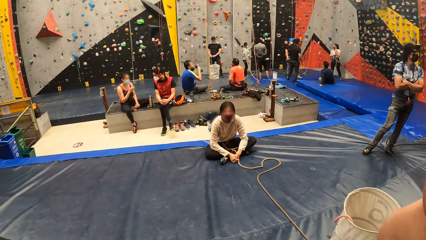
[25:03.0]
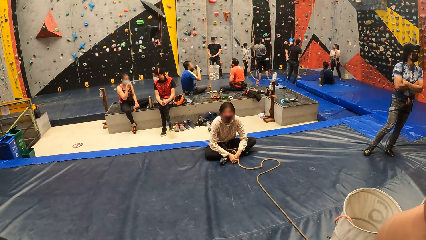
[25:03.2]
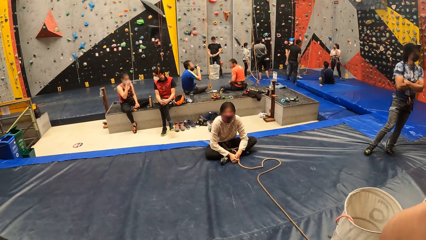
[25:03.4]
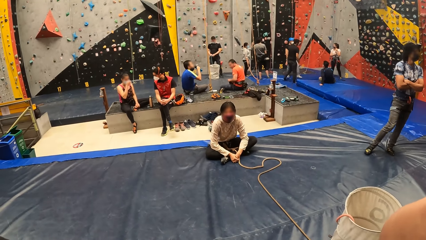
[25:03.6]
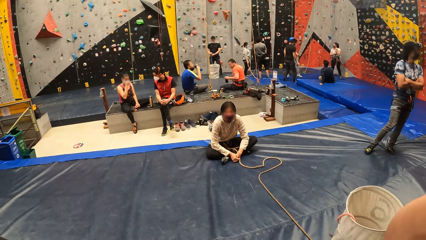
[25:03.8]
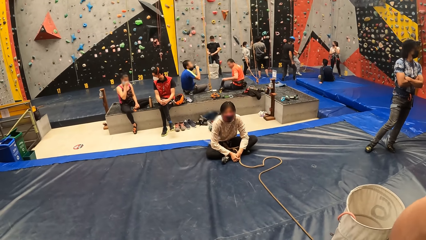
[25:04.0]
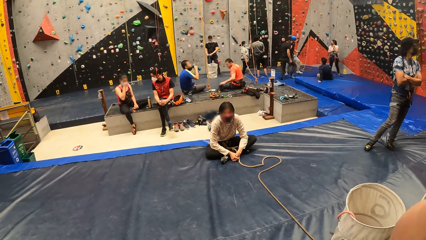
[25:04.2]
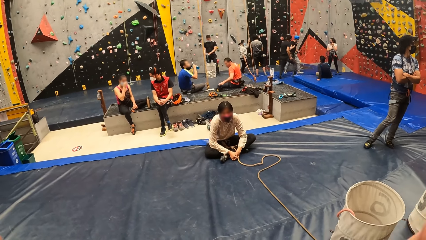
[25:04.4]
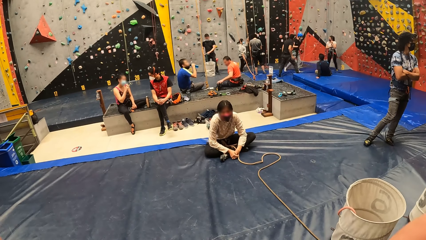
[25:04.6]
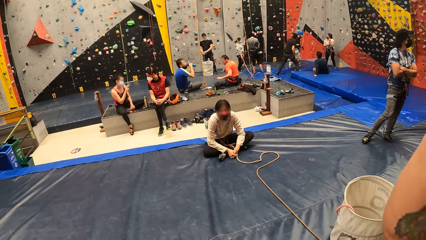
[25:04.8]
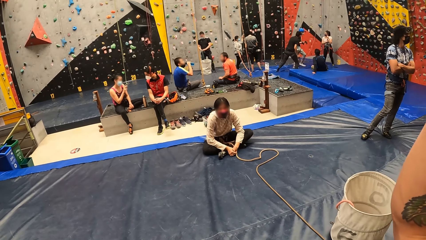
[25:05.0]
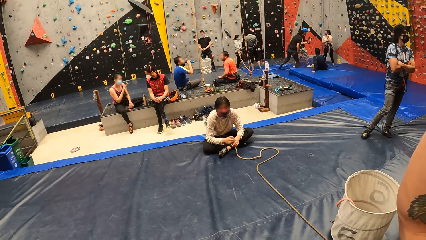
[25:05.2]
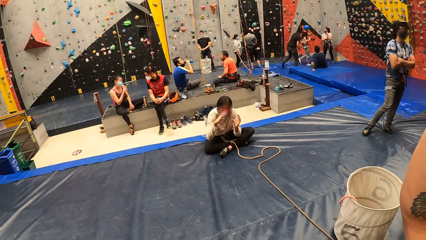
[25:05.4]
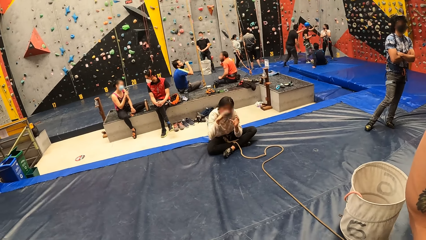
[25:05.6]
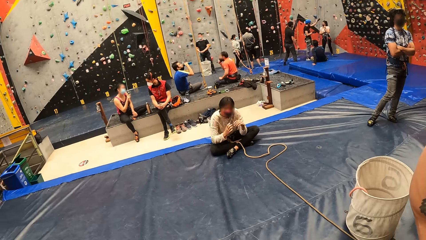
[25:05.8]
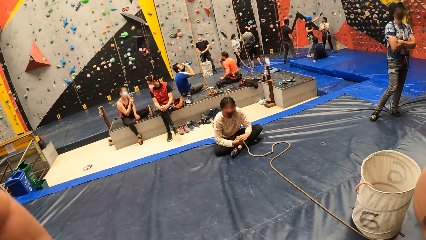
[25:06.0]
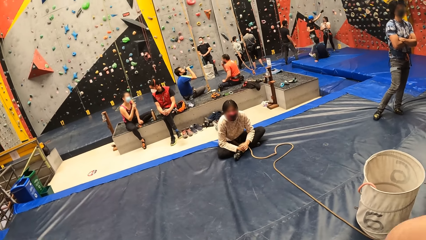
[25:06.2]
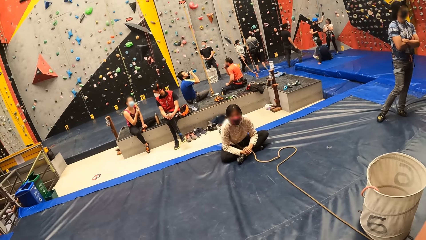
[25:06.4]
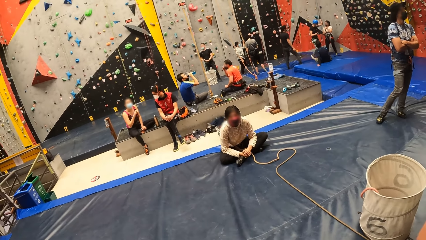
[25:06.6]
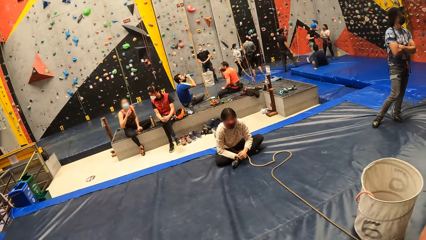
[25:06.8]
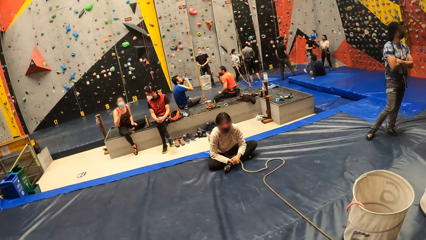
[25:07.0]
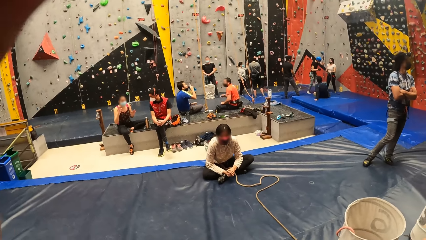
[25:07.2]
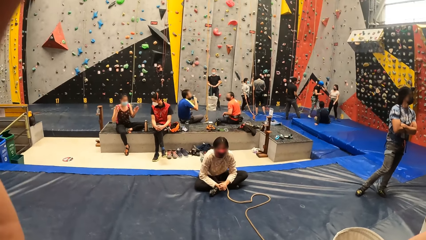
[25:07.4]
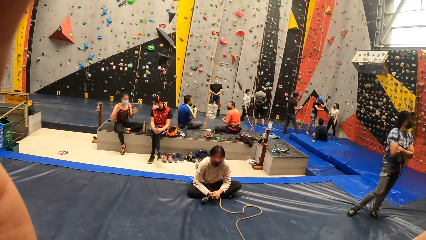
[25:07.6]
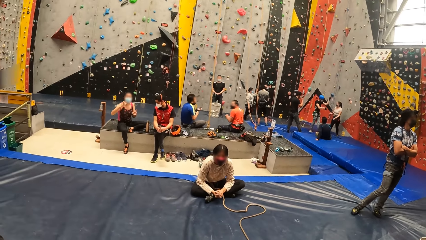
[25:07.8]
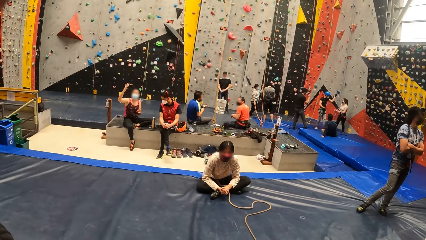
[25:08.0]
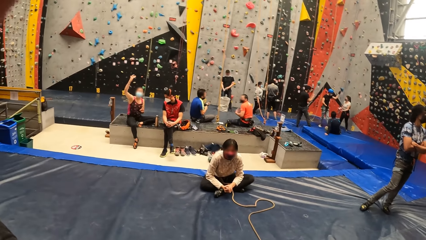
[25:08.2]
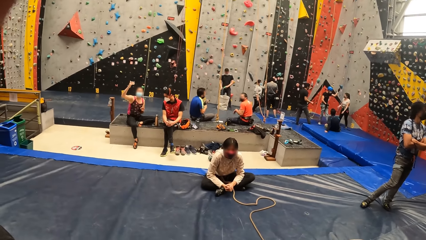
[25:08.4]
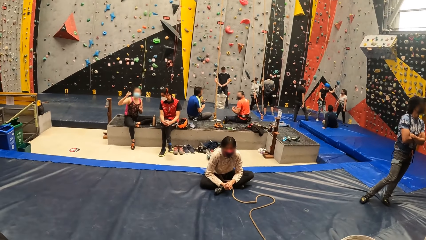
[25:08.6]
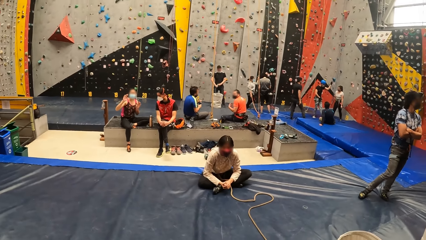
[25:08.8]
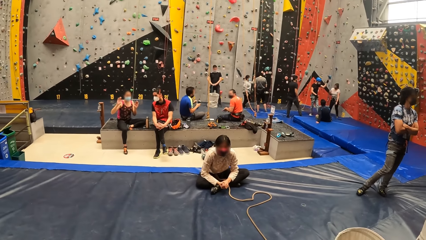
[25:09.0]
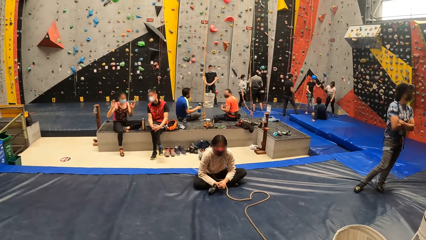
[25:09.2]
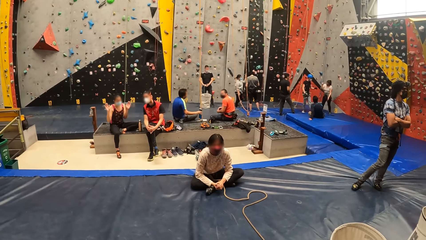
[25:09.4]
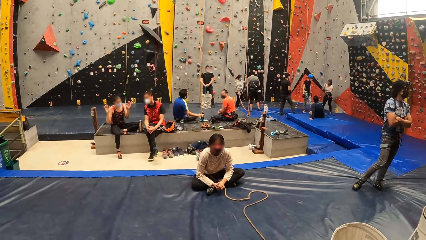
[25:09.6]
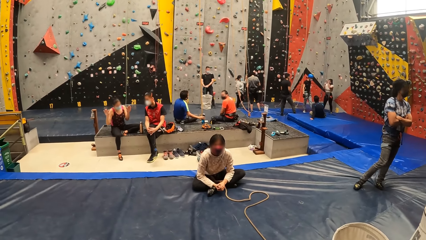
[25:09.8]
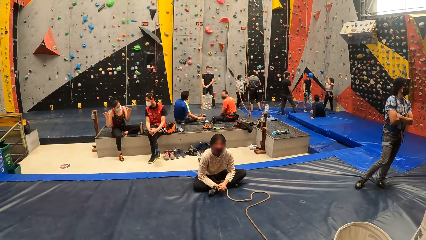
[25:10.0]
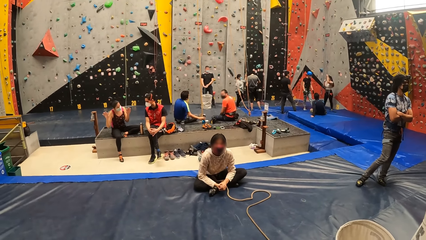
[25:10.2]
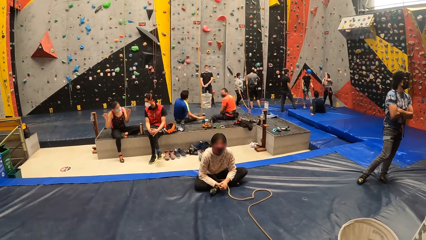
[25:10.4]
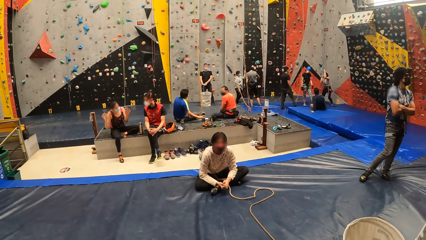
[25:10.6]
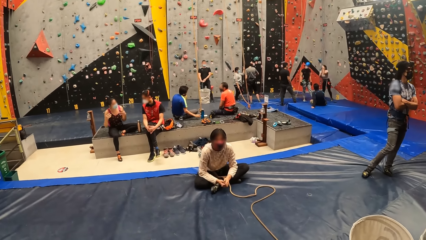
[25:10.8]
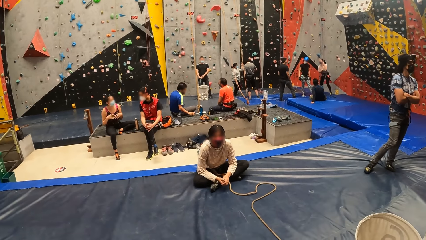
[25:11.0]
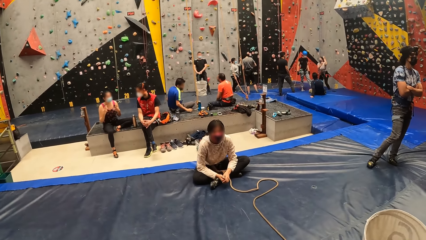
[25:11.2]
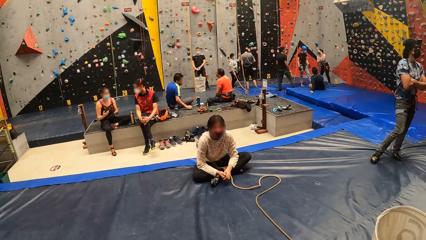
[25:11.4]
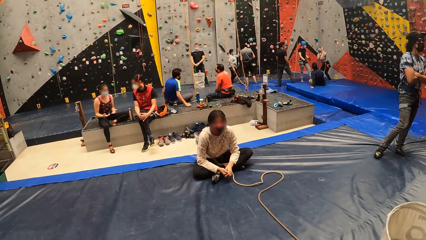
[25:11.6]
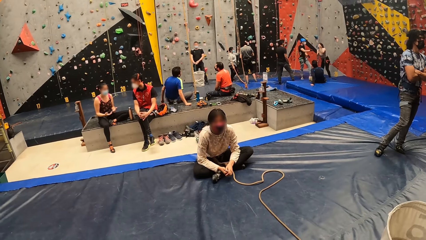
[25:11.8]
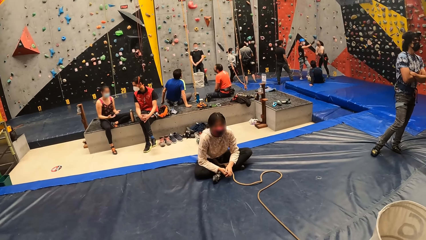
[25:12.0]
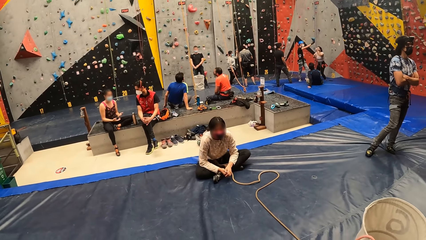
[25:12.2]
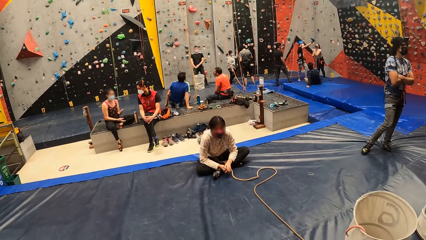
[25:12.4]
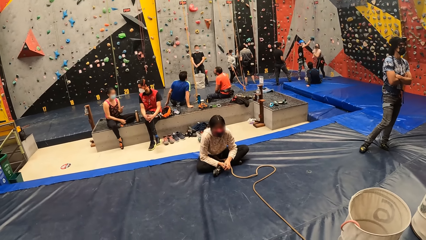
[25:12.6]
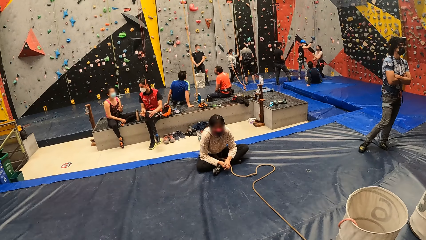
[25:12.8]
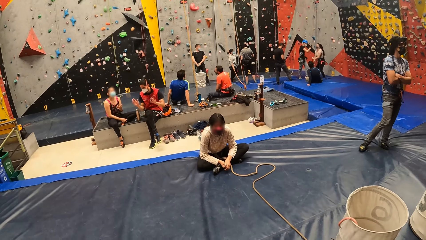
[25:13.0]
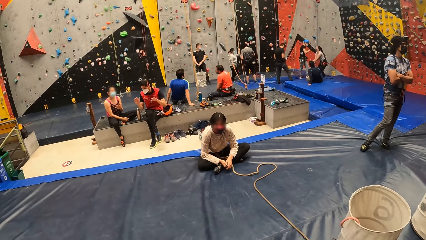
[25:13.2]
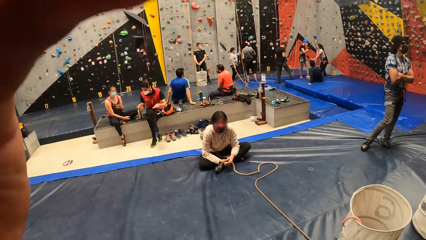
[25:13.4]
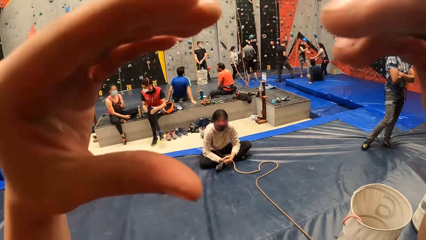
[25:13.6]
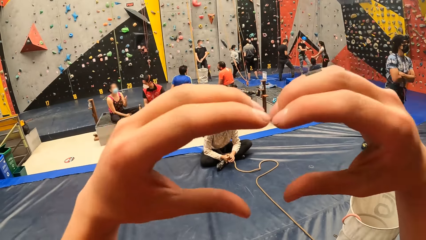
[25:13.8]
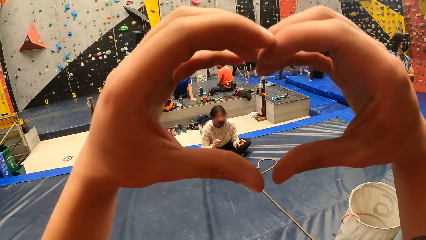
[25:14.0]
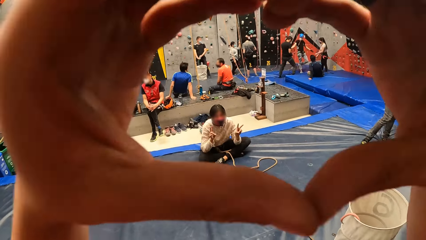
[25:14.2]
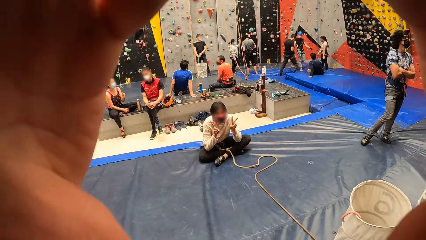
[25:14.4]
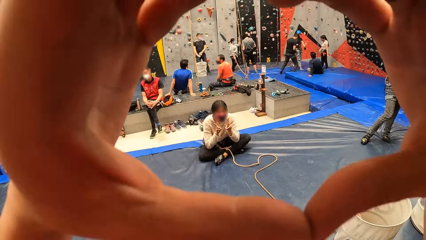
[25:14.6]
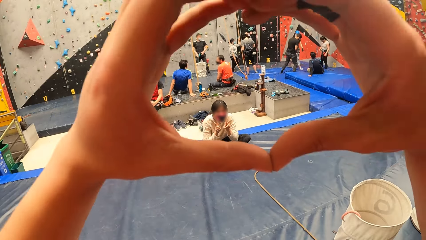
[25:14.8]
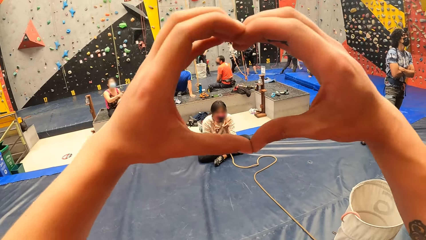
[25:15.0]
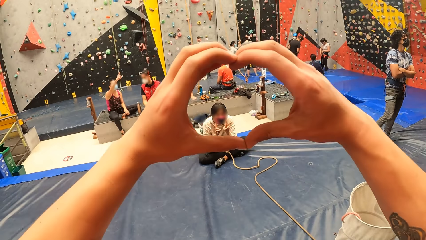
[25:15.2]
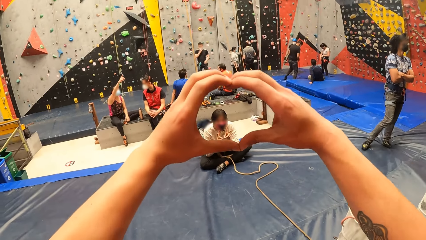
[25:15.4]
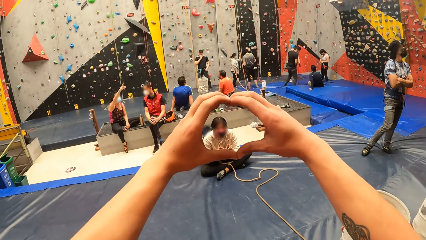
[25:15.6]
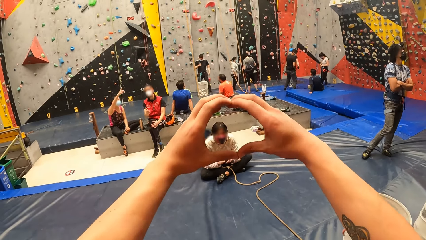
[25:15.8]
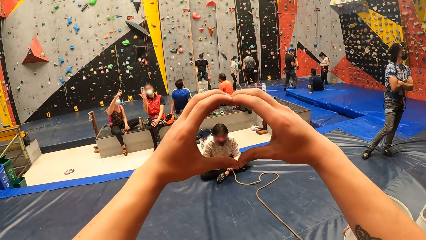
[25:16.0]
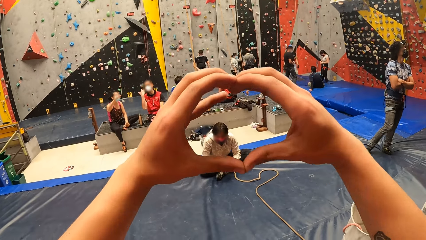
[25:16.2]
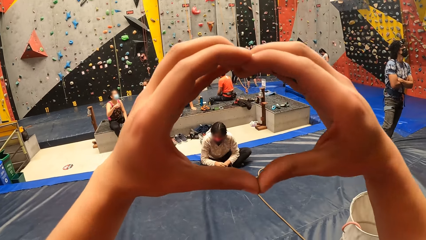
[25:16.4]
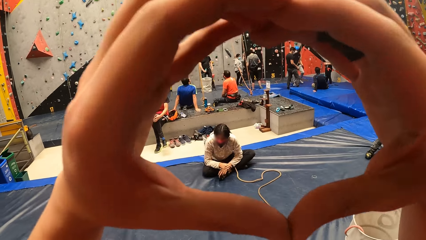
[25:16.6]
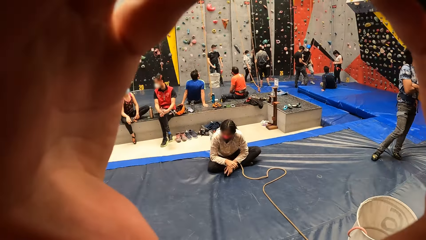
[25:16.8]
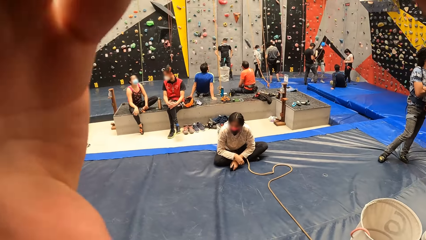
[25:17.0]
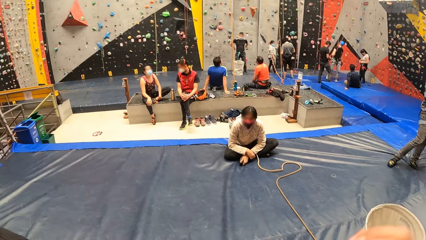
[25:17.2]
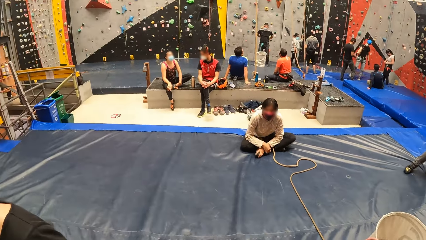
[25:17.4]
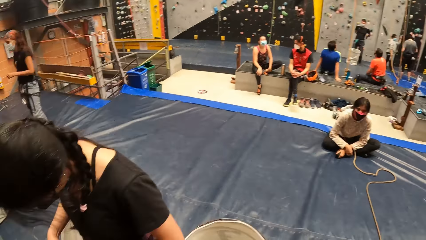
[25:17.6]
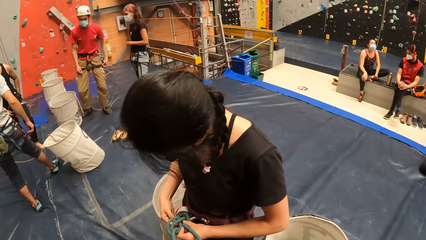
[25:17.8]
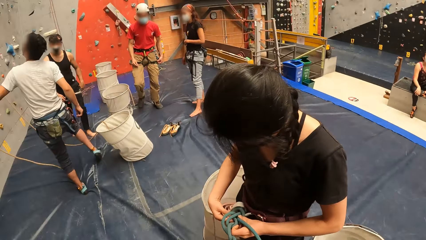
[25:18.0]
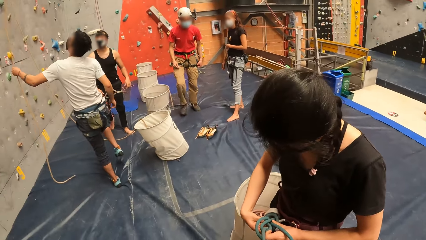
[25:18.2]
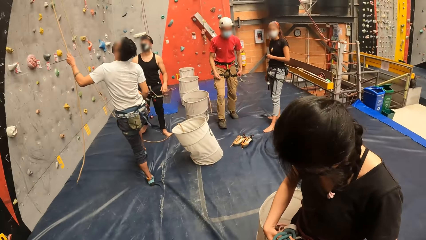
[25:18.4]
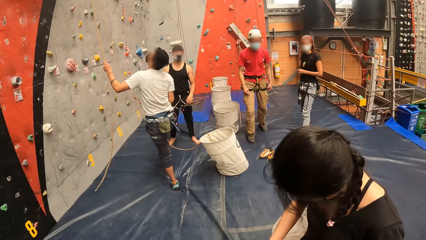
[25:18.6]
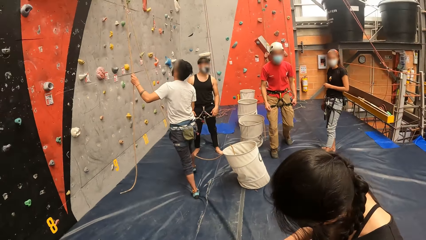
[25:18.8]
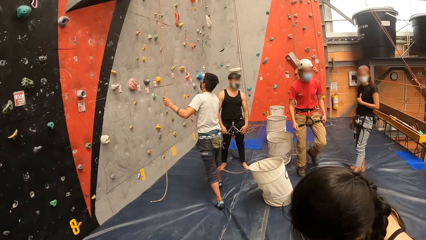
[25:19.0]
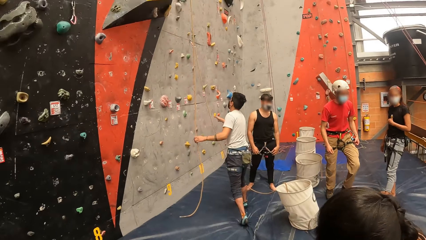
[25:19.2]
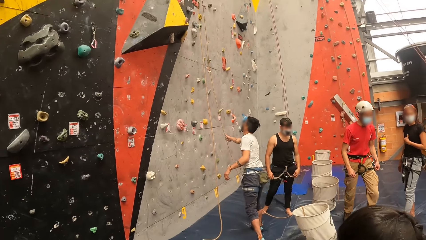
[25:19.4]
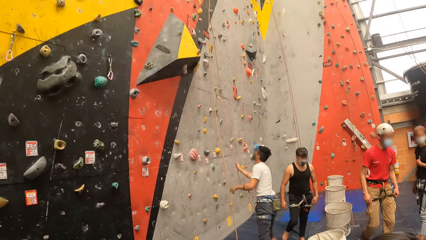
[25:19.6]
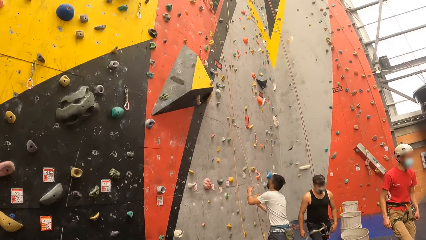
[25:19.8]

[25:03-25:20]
The camera wearer puts the hands together. They look at a man.
